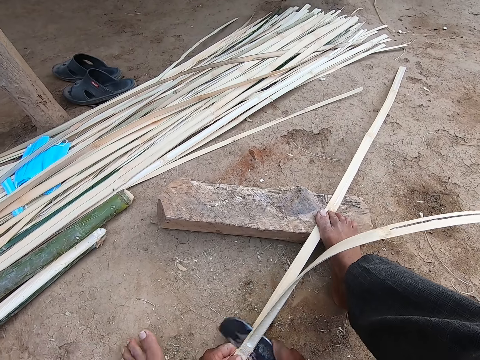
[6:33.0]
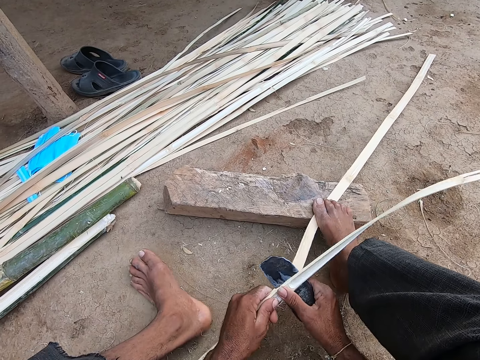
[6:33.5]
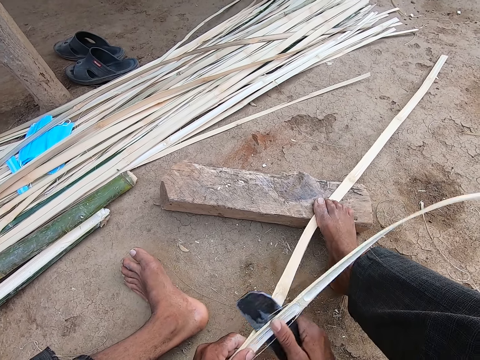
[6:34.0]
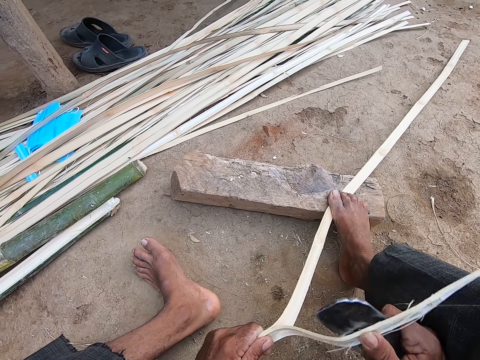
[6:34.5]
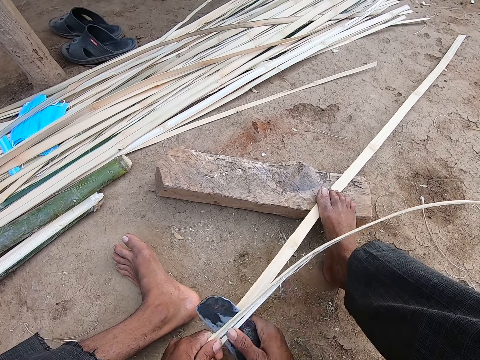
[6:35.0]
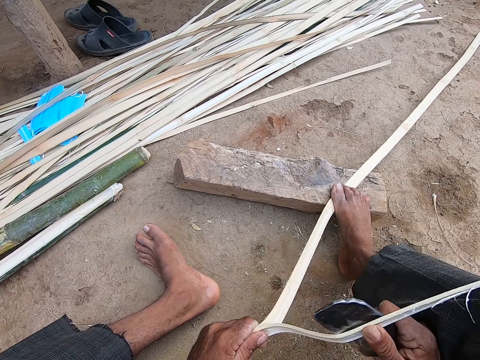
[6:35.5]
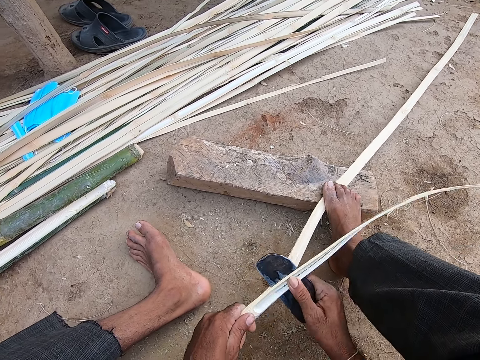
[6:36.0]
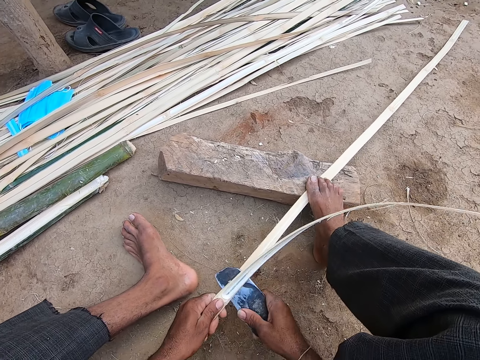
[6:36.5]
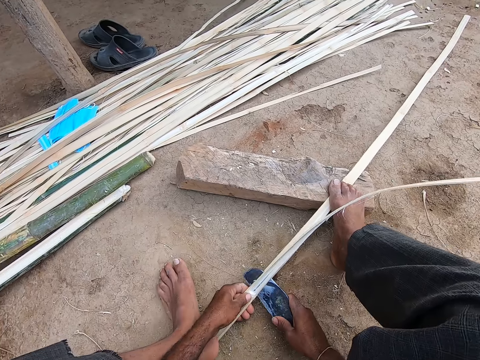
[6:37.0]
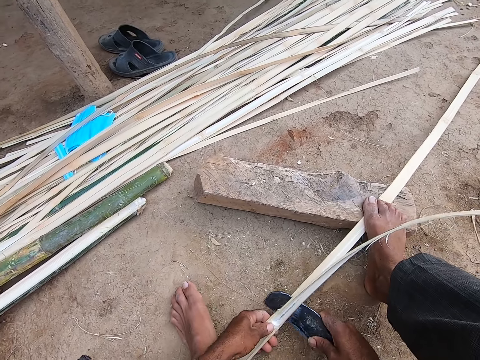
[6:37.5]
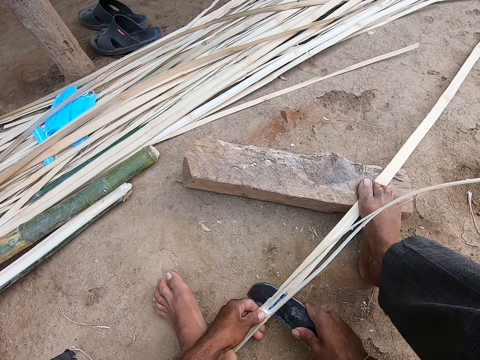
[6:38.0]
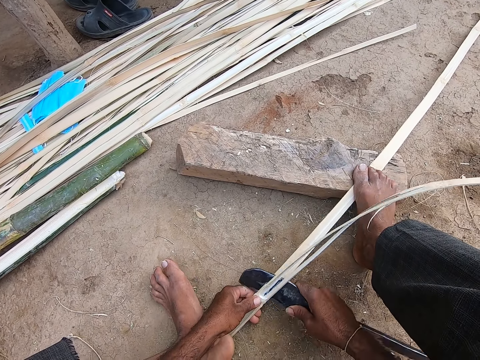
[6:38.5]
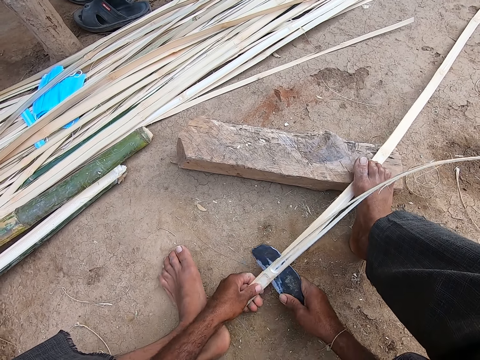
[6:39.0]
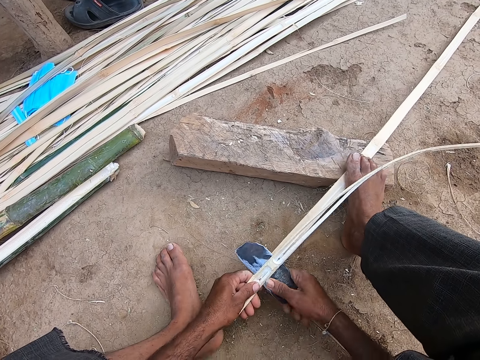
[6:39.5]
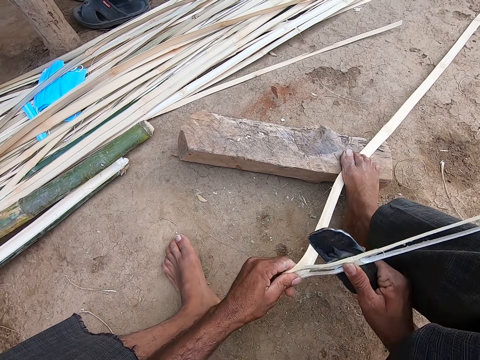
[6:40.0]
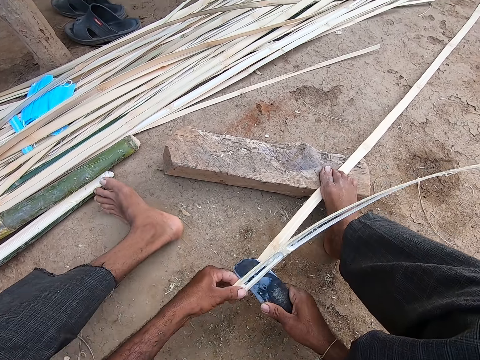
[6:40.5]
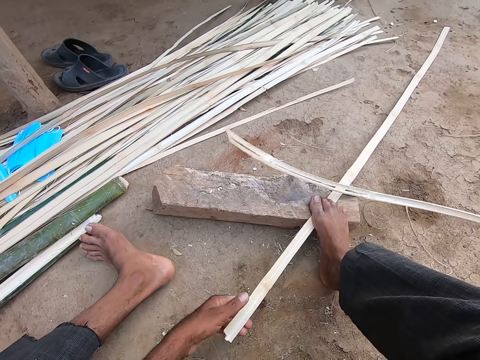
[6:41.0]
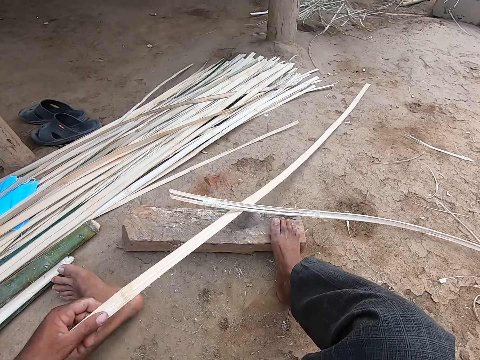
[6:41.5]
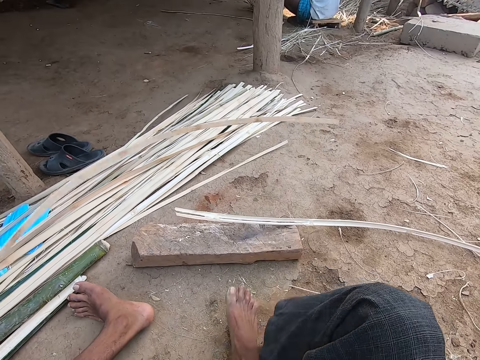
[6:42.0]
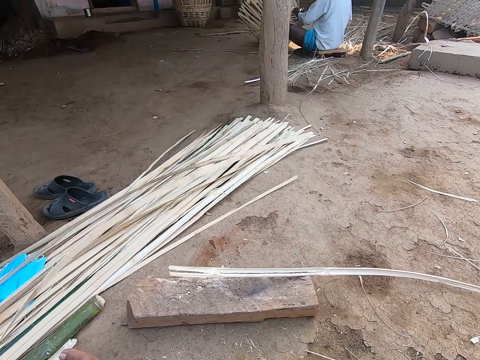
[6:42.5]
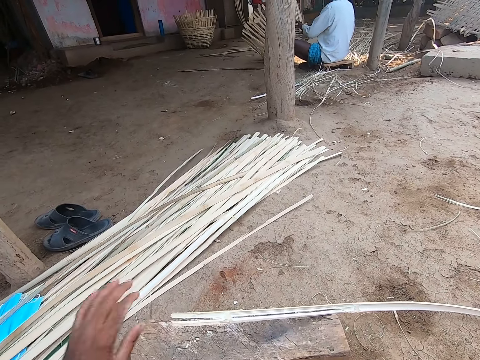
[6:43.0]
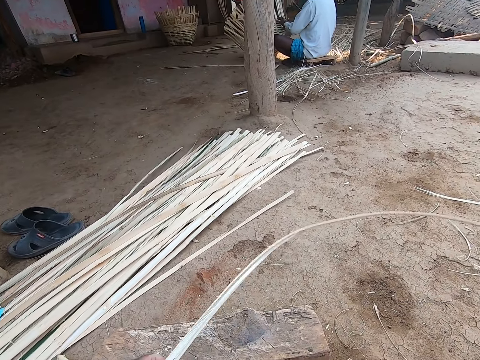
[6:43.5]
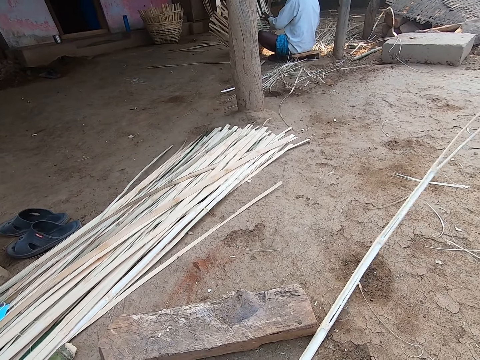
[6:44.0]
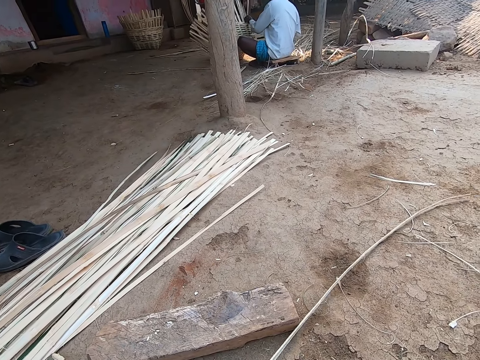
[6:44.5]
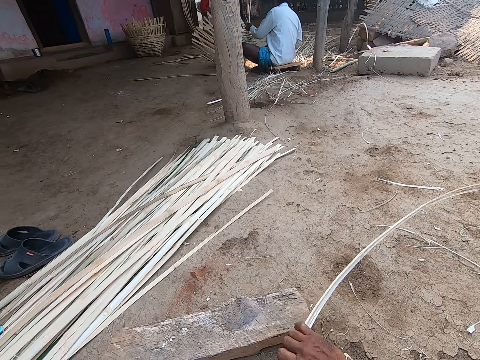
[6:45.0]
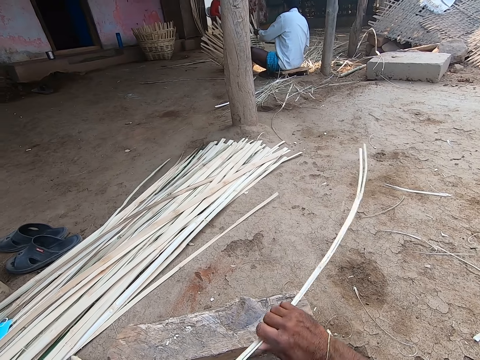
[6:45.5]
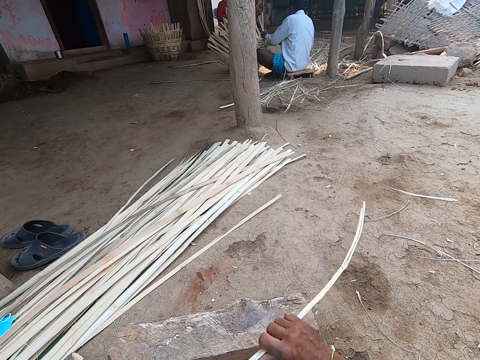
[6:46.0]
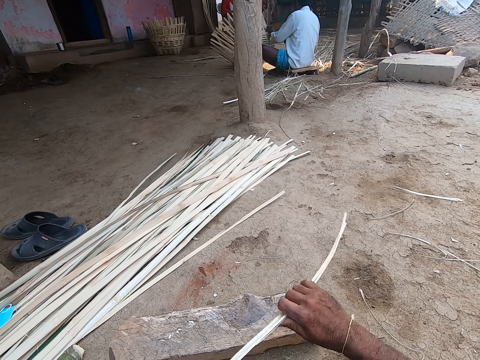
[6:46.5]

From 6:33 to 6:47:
The camera wearer cuts the bamboo with a big knife. He cuts the bamboo with the big knife again. He moves the bamboo strip on the floor with his left hand. He drops the bamboo strip on the pile of bamboo strips with his left hand. He picks the bamboo strip from the log of wood on the floor with his left hand. He straightens out the bamboo strip with both hands.

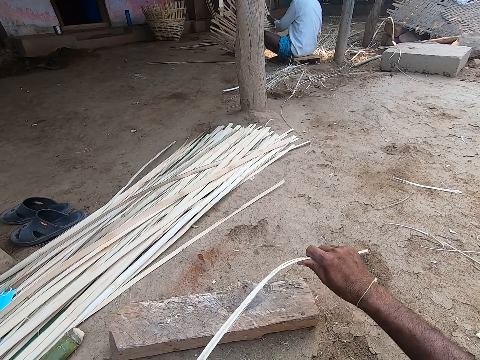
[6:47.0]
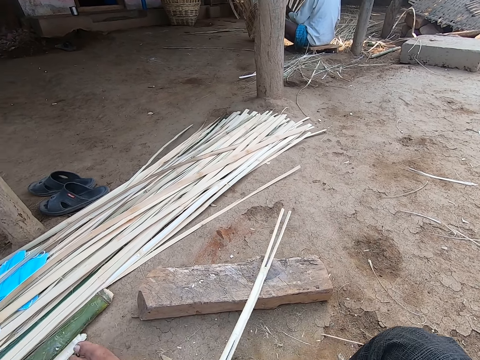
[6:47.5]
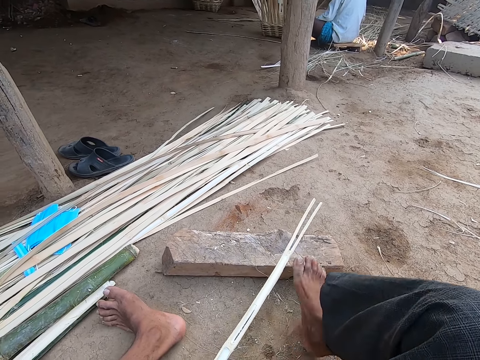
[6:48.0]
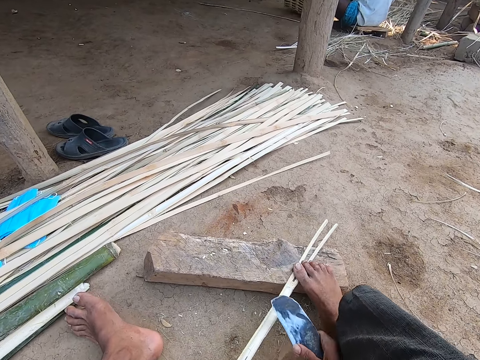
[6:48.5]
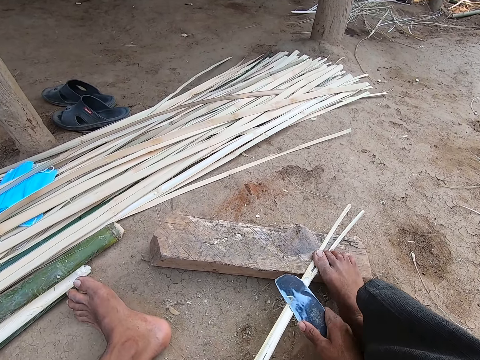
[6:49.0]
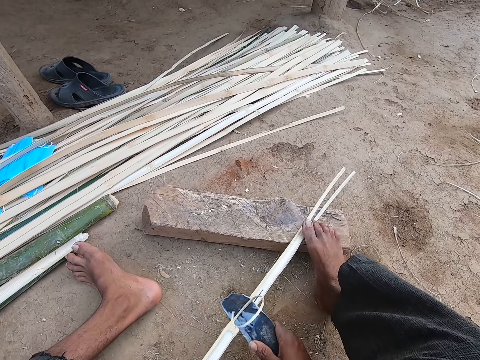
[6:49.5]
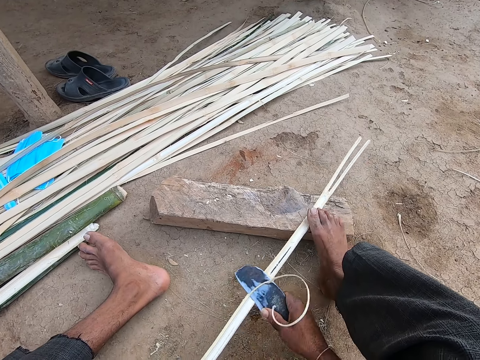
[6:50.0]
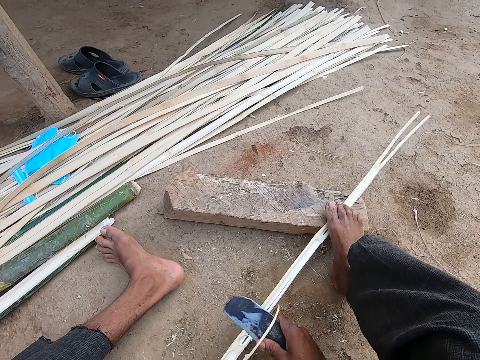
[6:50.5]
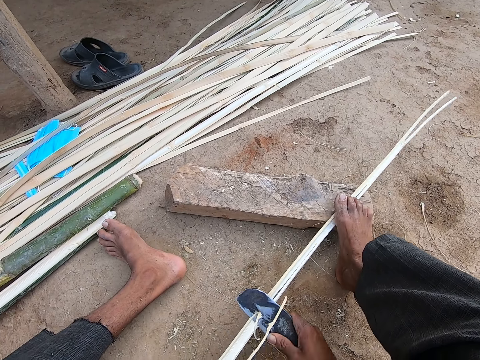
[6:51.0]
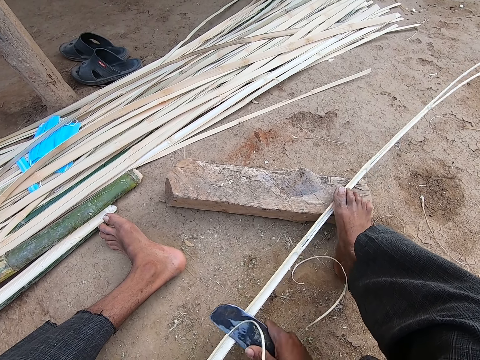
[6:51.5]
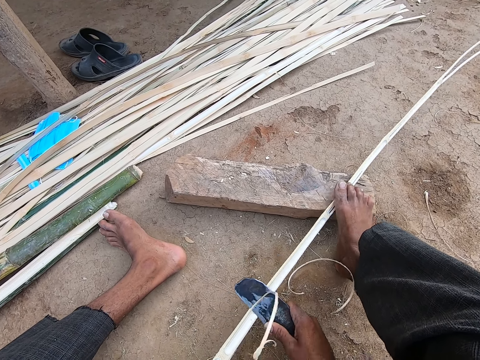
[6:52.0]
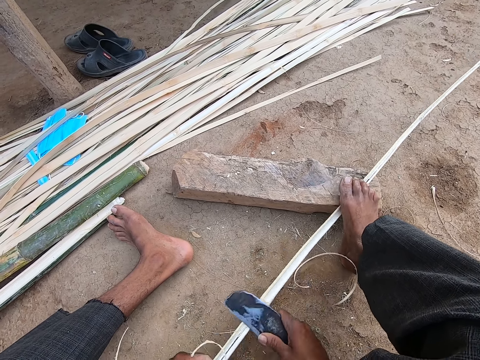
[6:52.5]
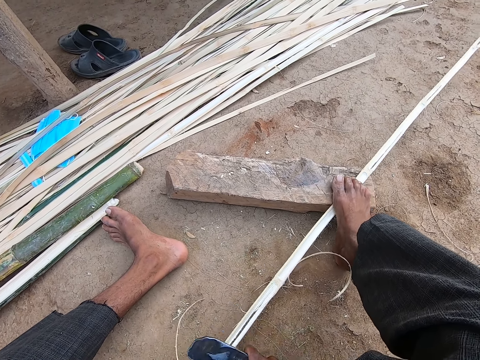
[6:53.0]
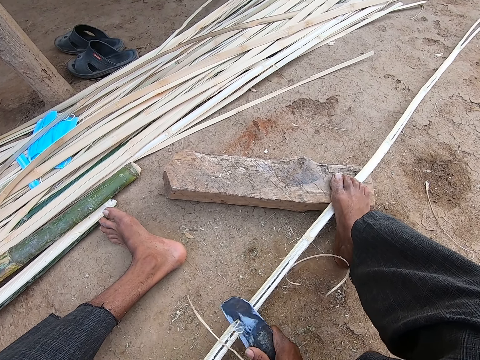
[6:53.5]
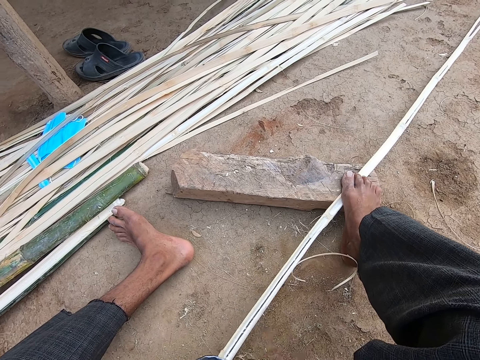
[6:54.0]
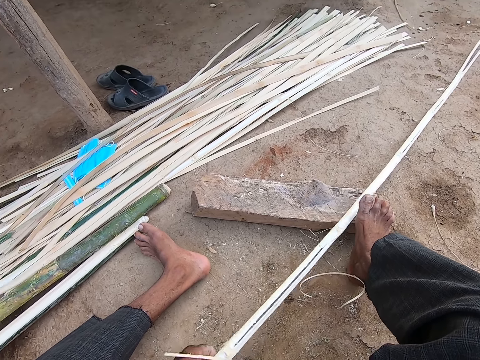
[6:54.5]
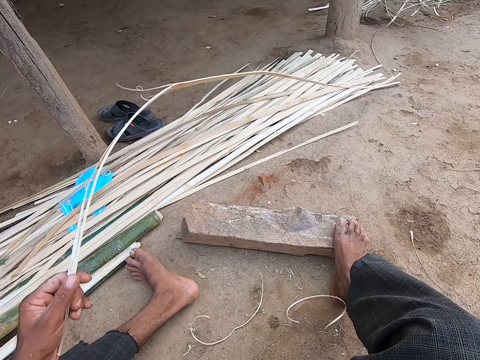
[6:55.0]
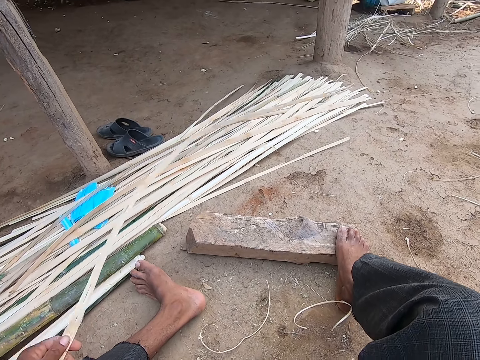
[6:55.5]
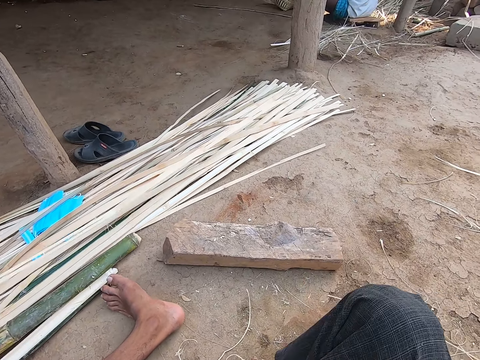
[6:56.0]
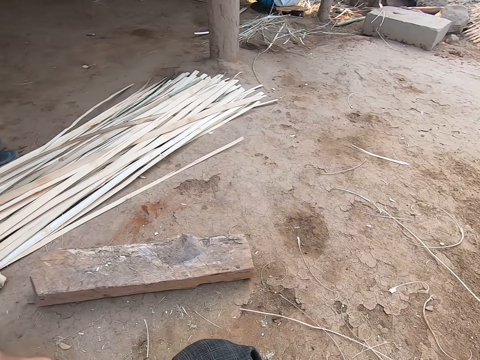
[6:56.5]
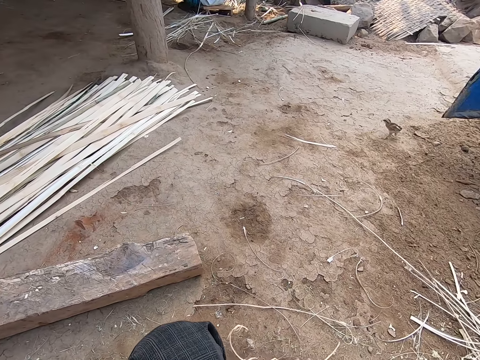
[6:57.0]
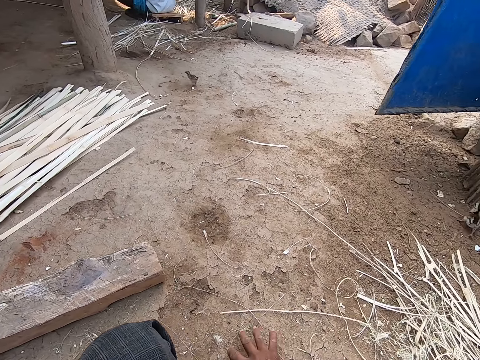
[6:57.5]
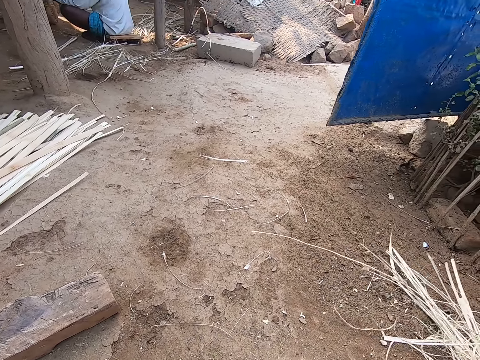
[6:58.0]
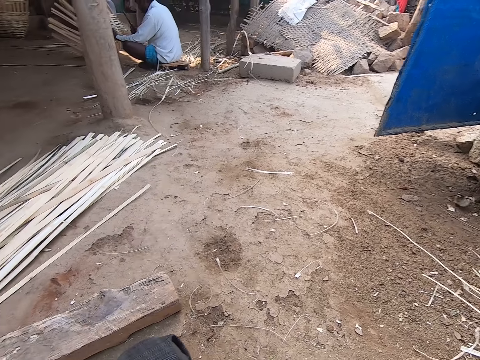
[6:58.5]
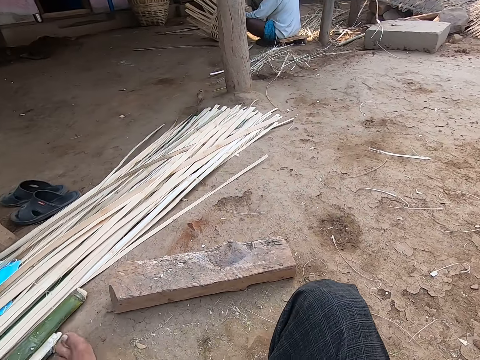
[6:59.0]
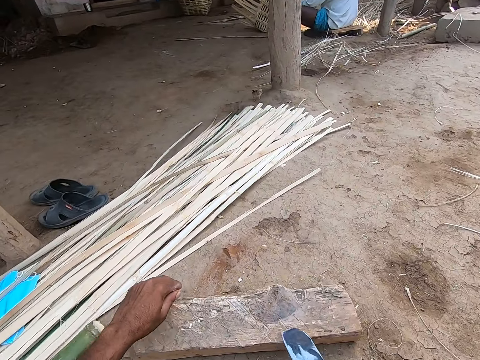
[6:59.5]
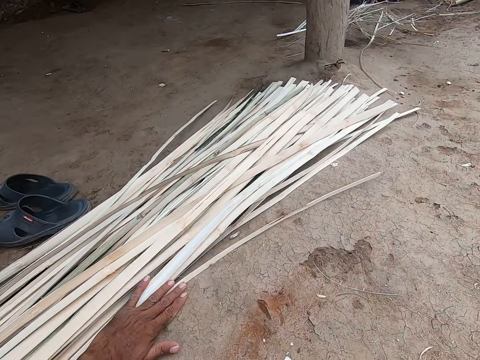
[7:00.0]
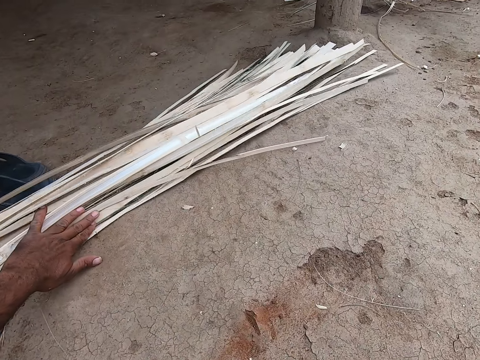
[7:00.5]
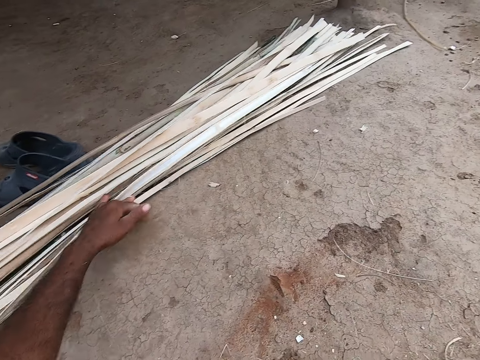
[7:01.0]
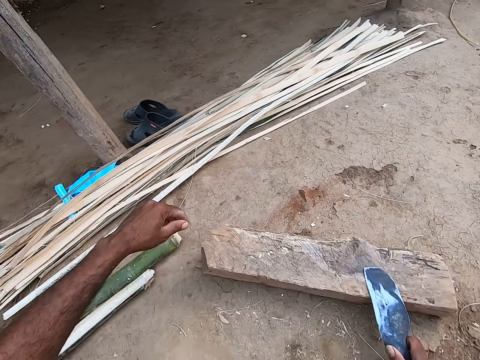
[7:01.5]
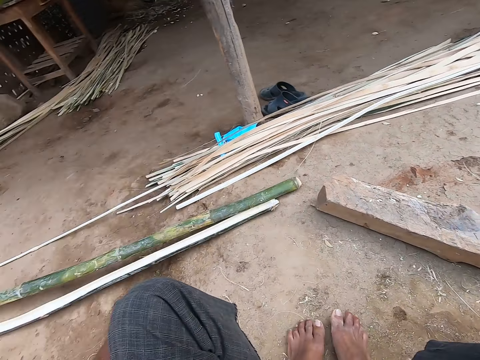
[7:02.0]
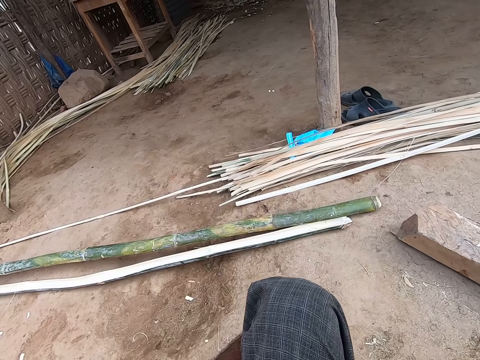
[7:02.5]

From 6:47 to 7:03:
The camera wearer holds the bamboo strip against the log of wood with his right leg. He cuts the bamboo with a big knife. He scrapes the bamboo strip with the knife in his right hand. He cuts the bamboo with the big knife. He moves the bamboo strip on the floor with his left hand. He drops the bamboo strip on the pile of bamboo strips with his left hand. He moves dirt on the floor with his right hand. He moves the bamboo strips on the floor with his left hand.
